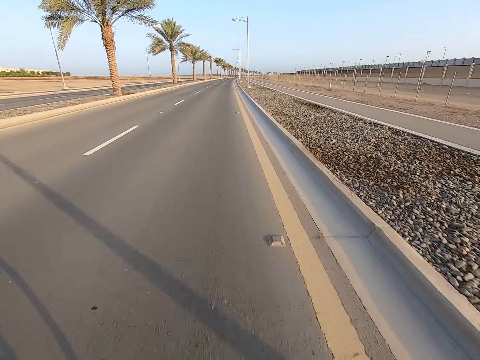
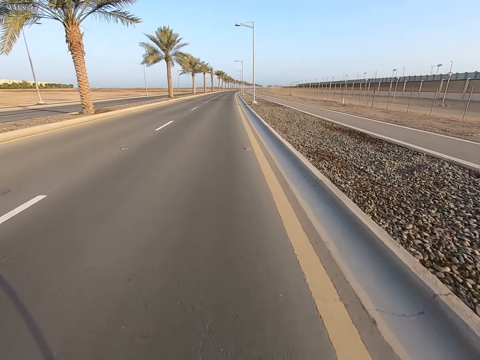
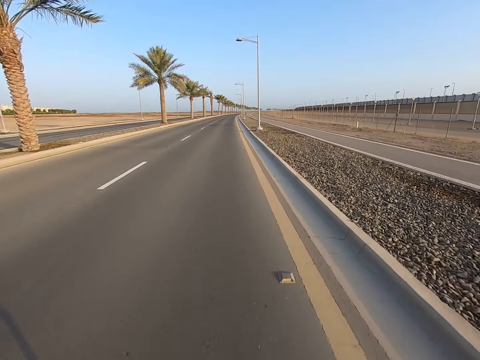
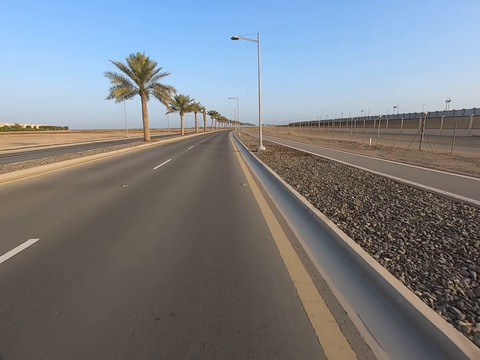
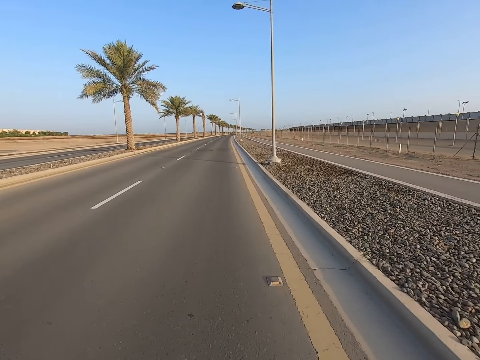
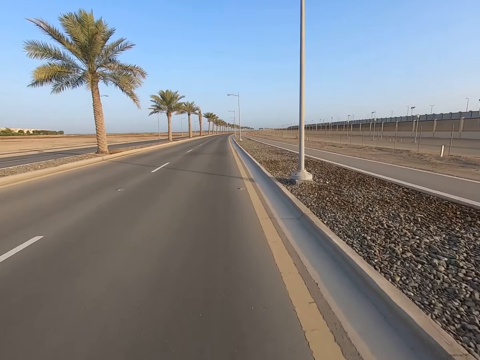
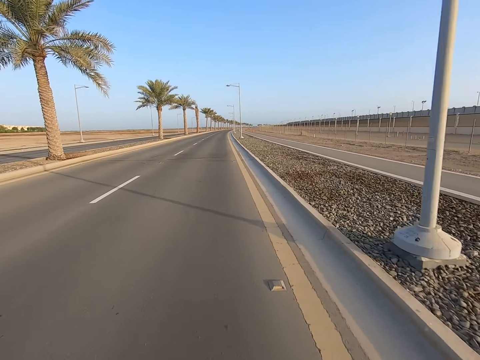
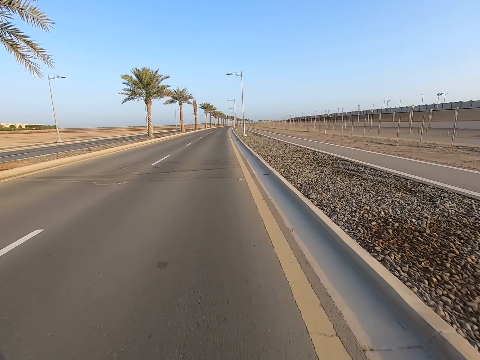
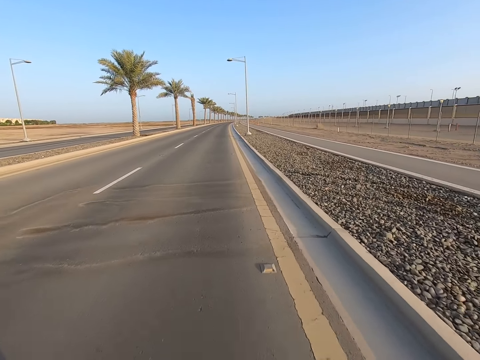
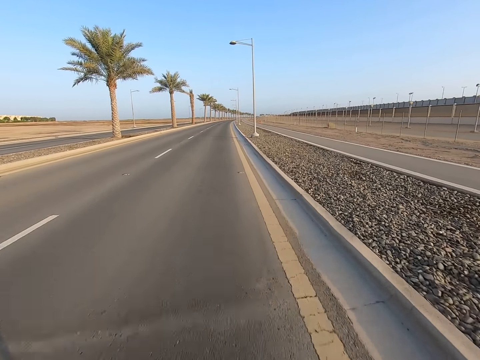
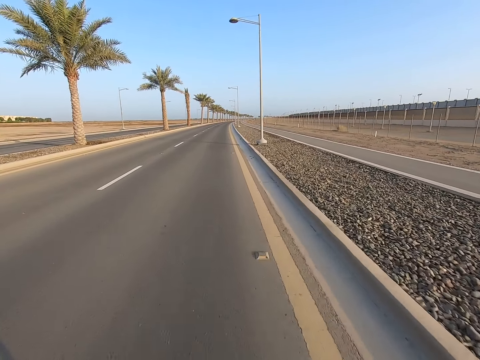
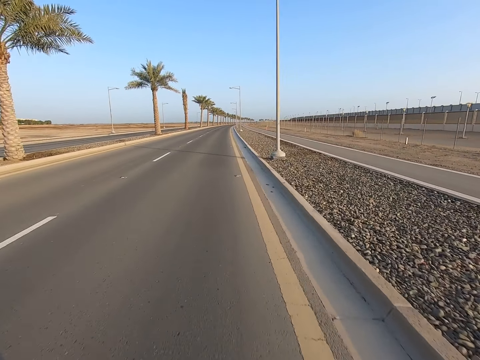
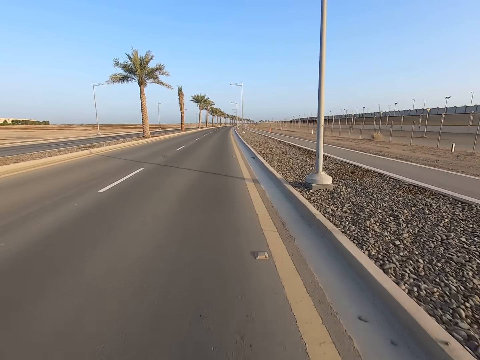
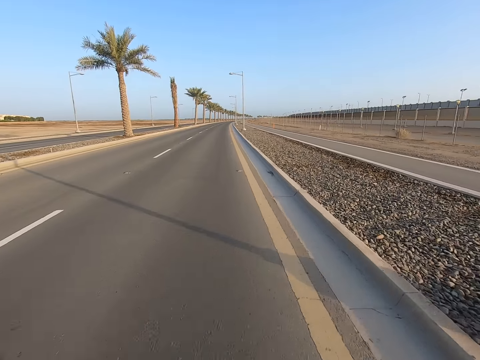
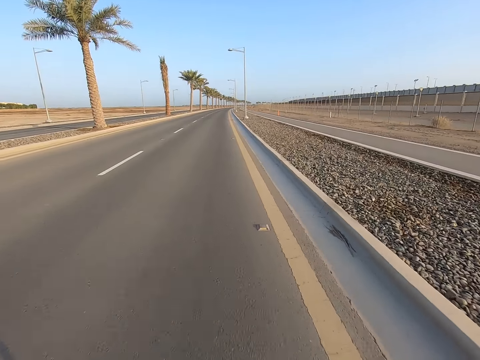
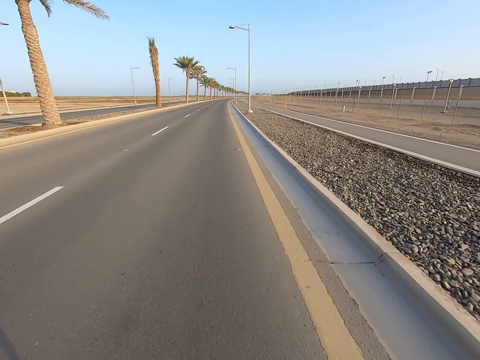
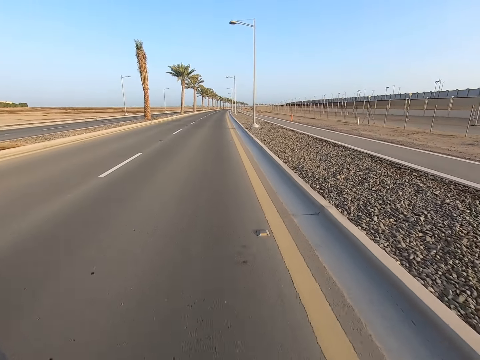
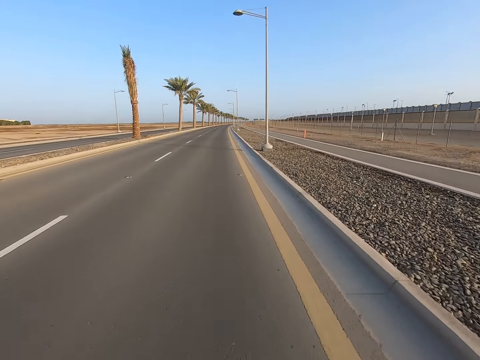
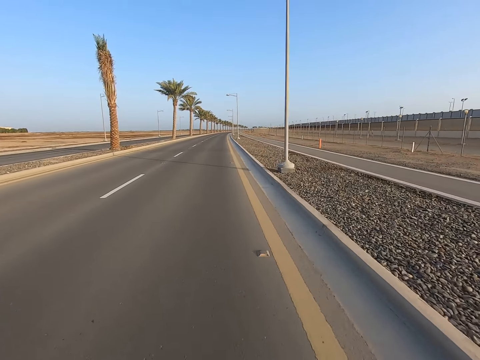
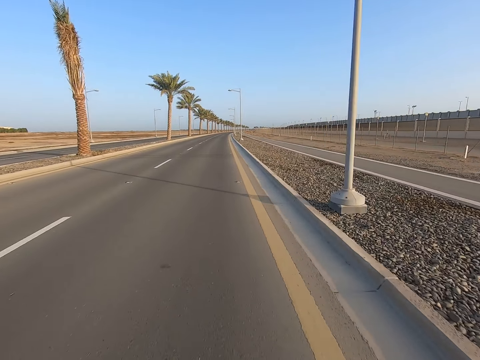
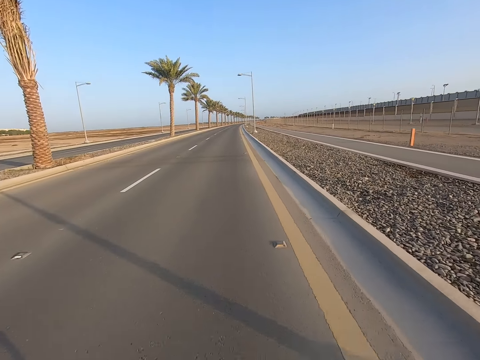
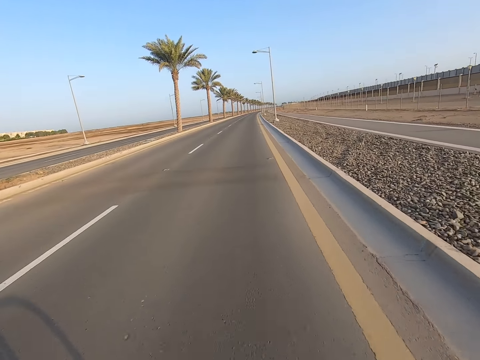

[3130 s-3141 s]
The camera wearer cycles along the road. They ride the bicycle on the road.

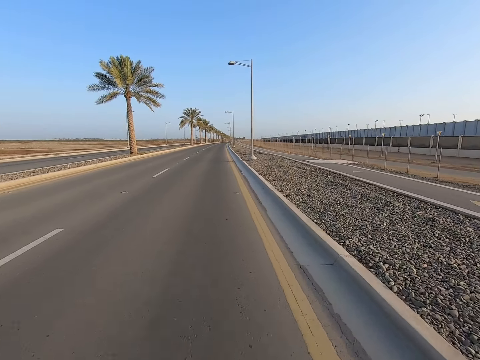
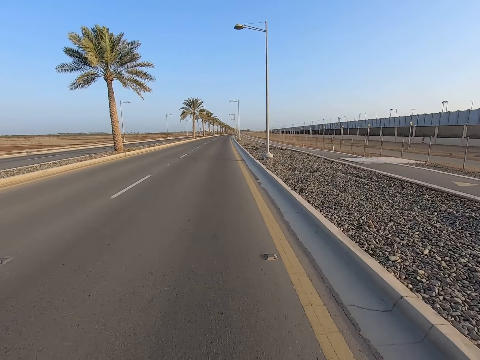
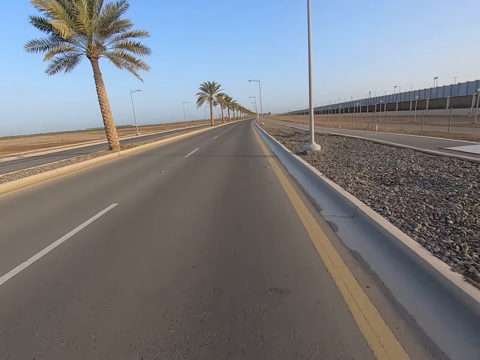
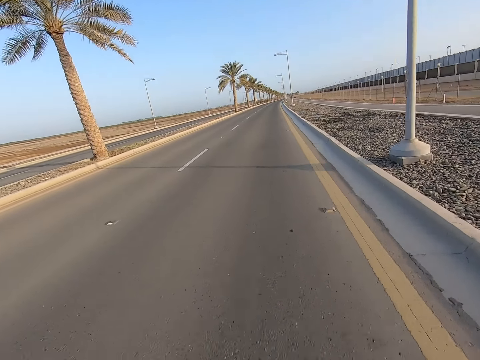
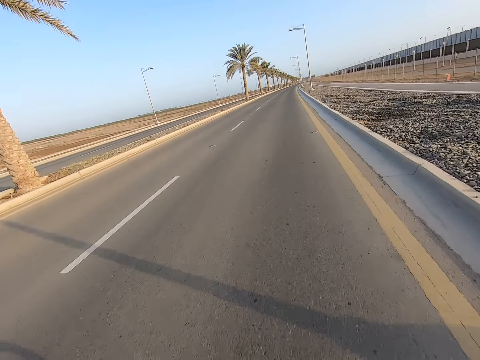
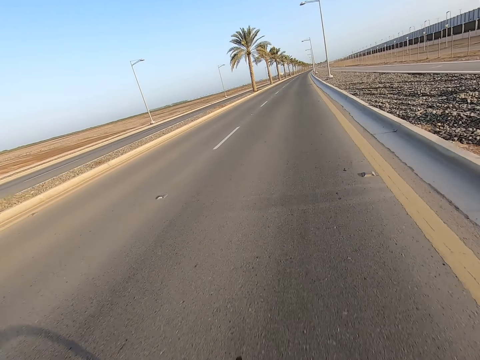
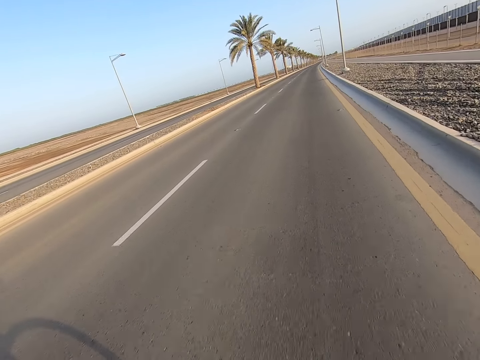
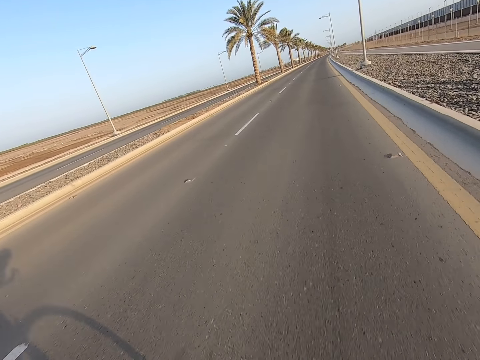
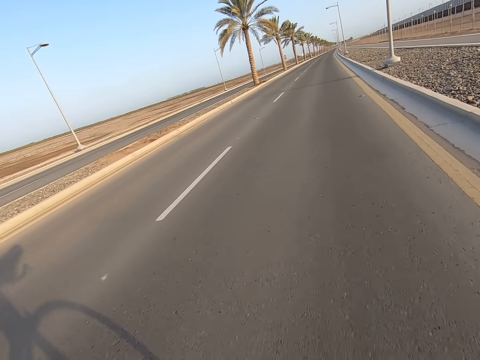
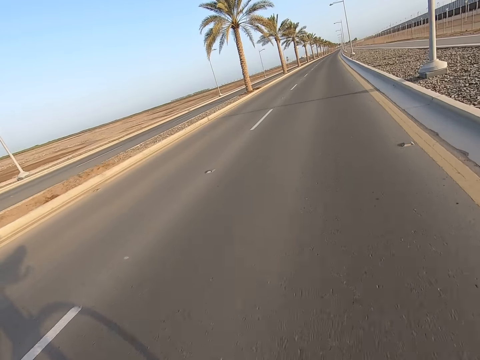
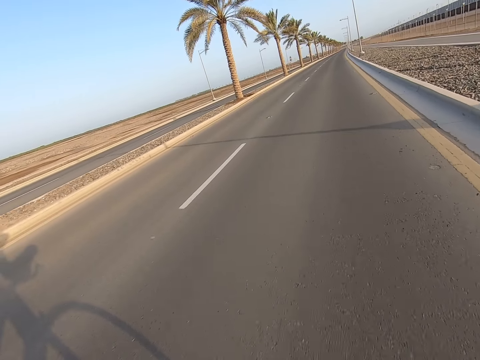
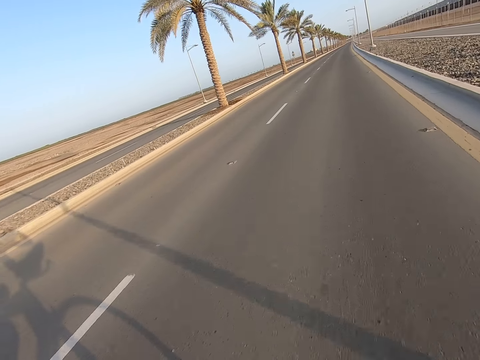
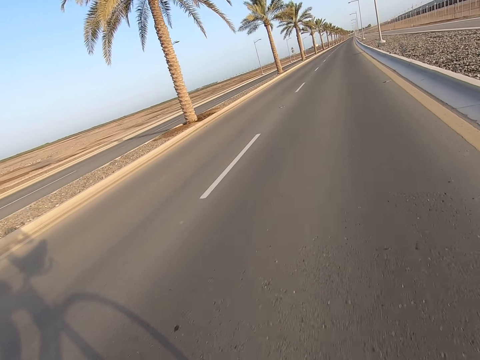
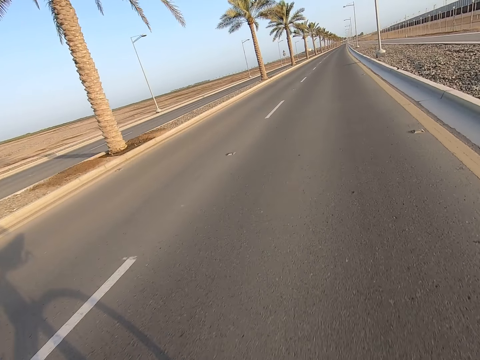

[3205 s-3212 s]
The camera wearer cycles along the road.

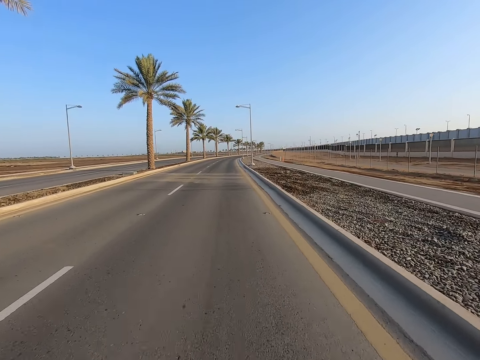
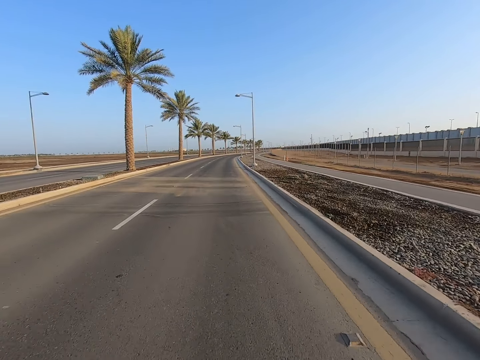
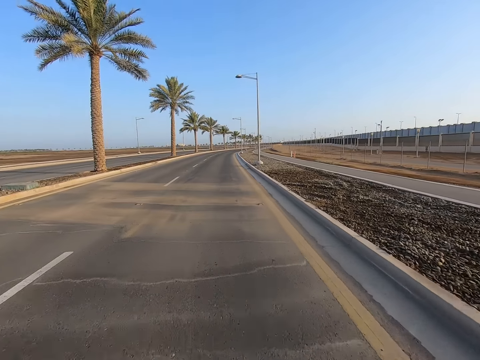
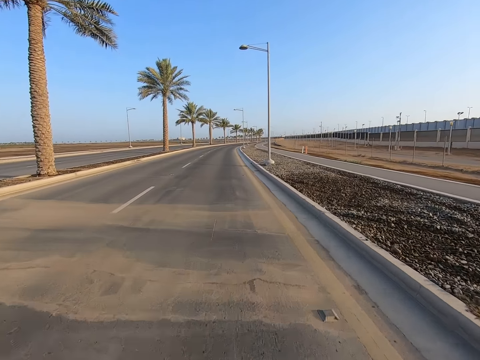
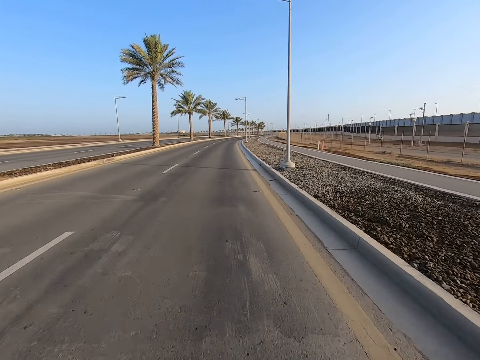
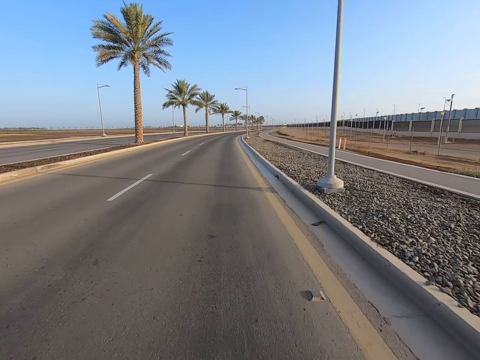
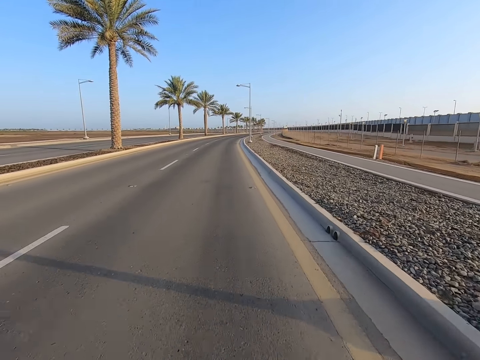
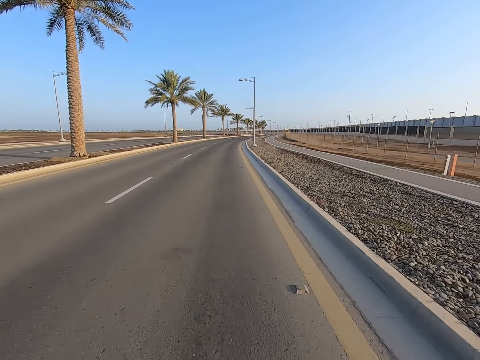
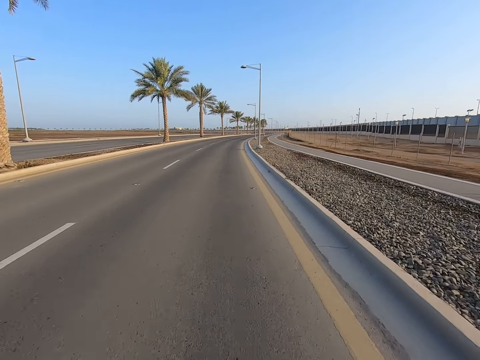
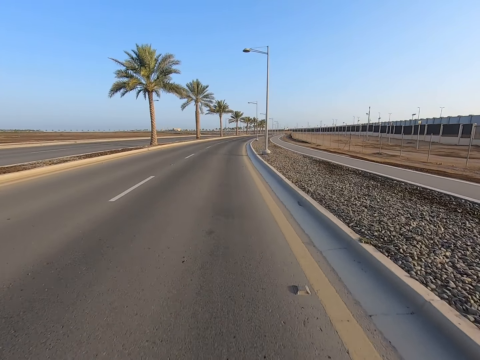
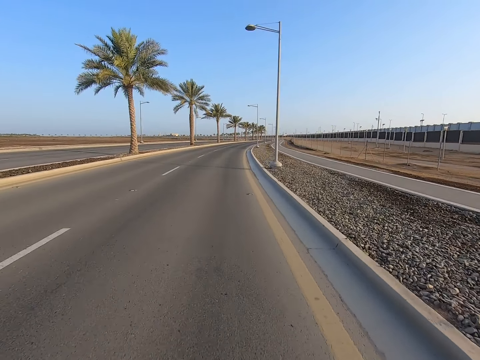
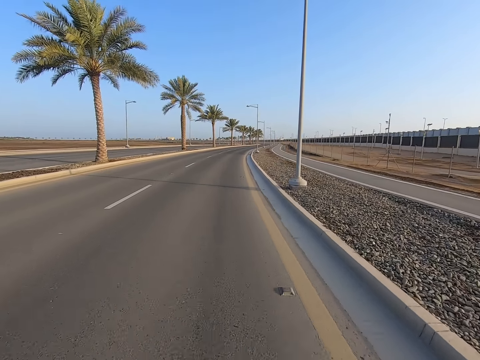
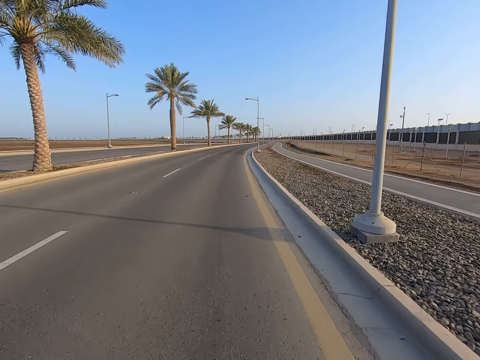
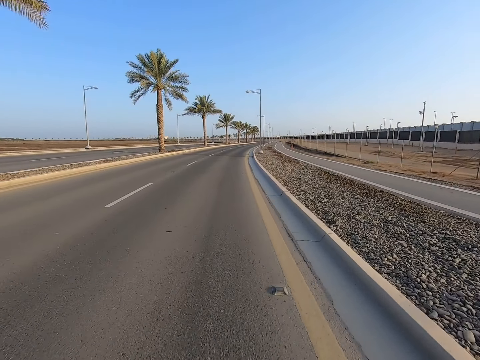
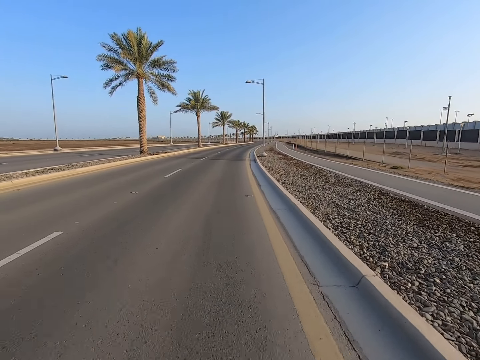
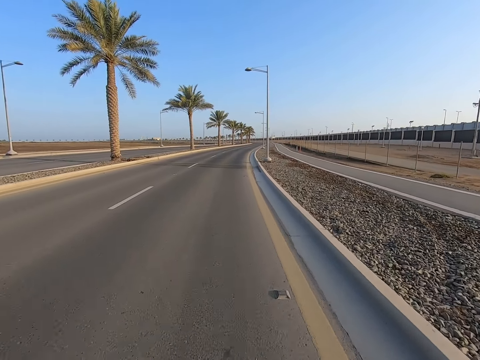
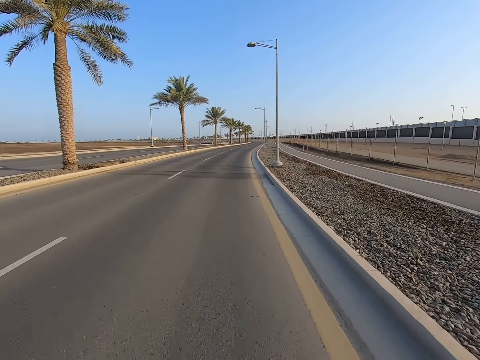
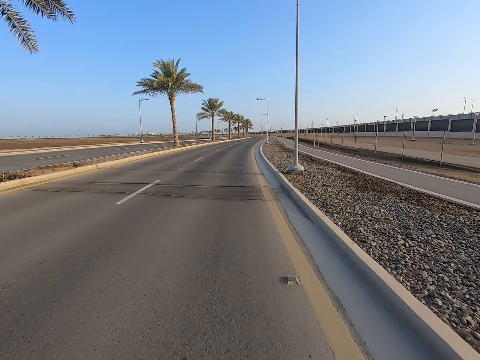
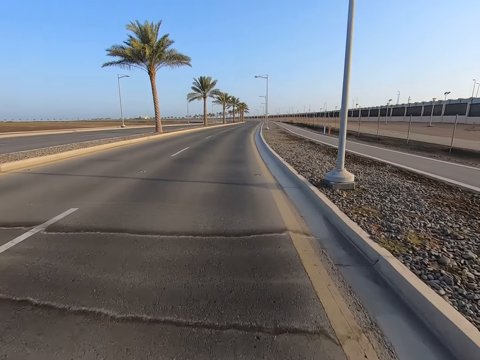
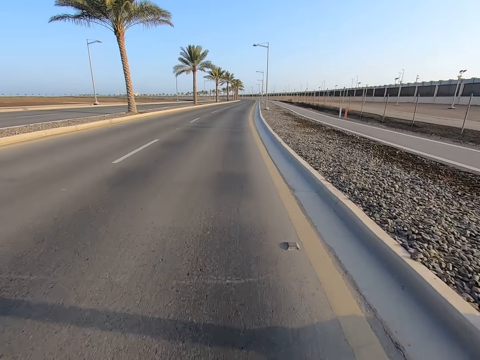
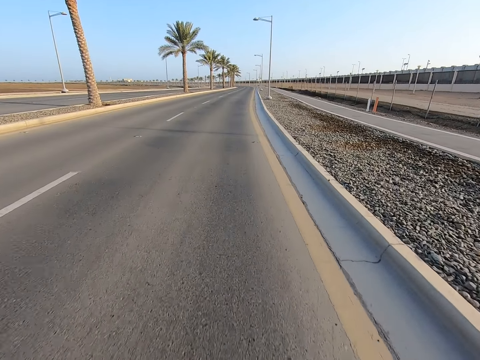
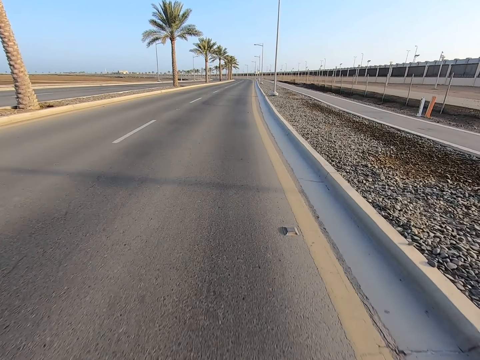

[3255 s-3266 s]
The camera wearer rides the bicycle on the road.
